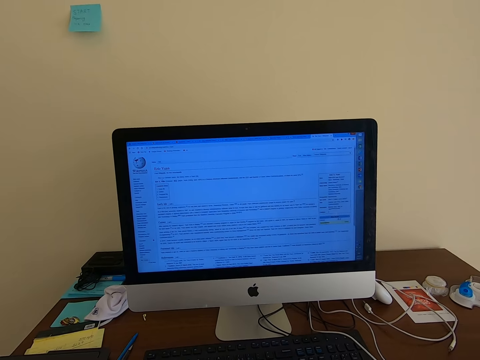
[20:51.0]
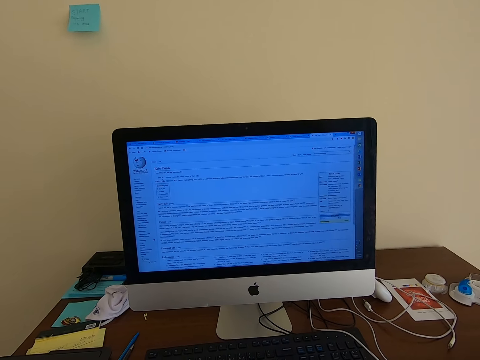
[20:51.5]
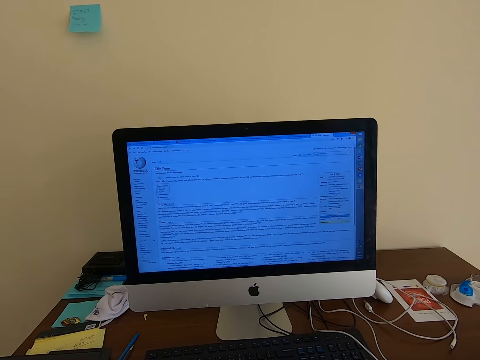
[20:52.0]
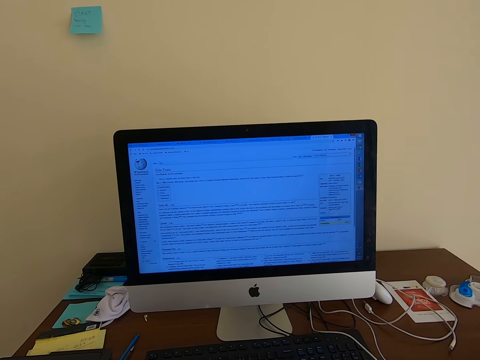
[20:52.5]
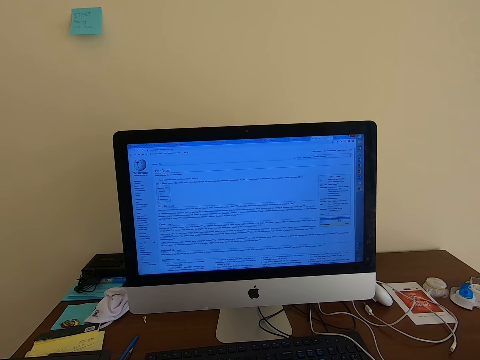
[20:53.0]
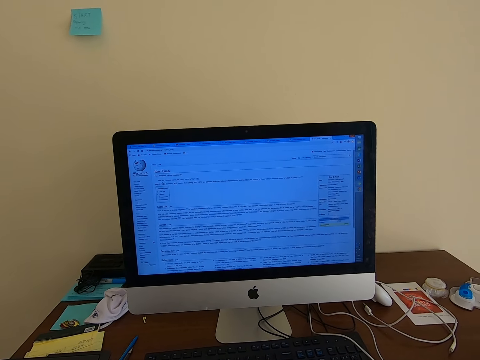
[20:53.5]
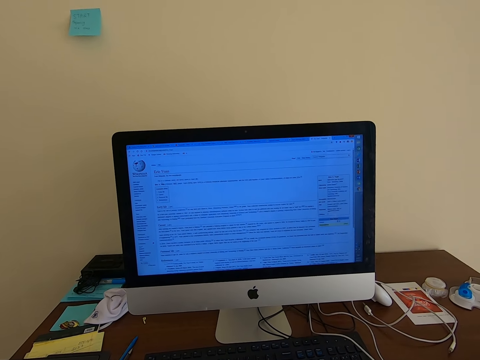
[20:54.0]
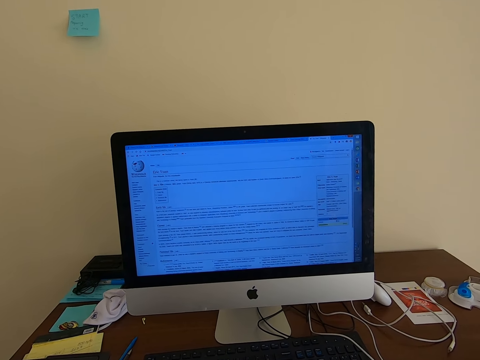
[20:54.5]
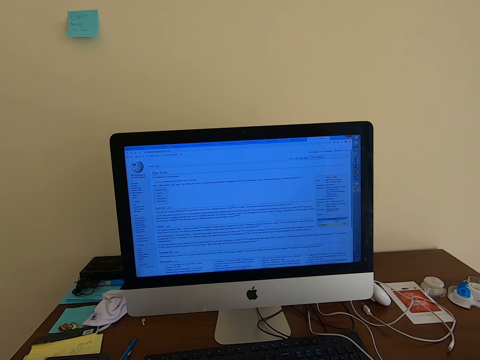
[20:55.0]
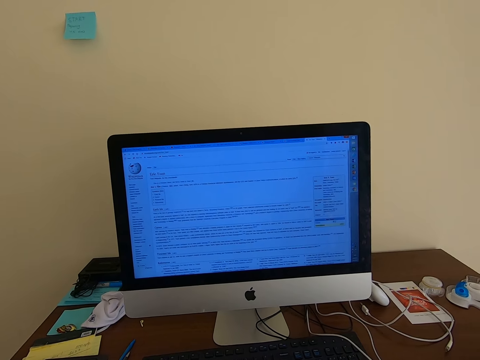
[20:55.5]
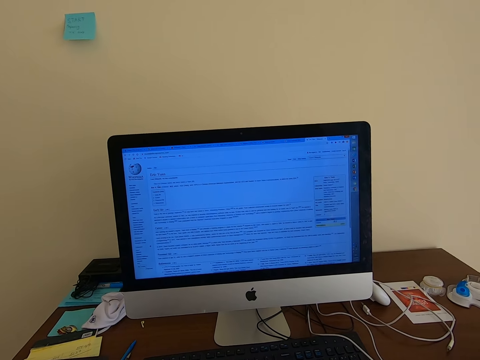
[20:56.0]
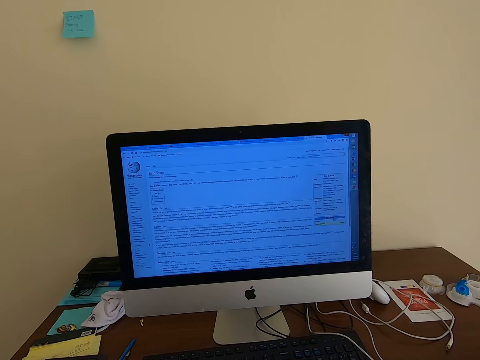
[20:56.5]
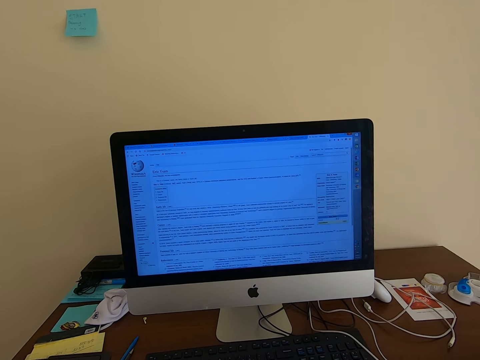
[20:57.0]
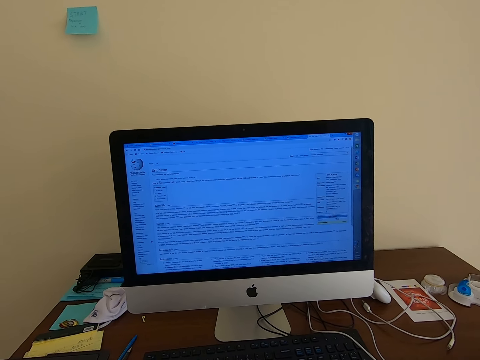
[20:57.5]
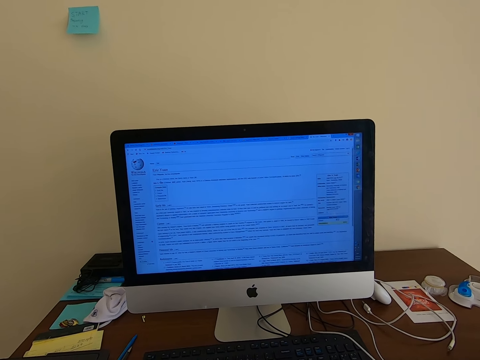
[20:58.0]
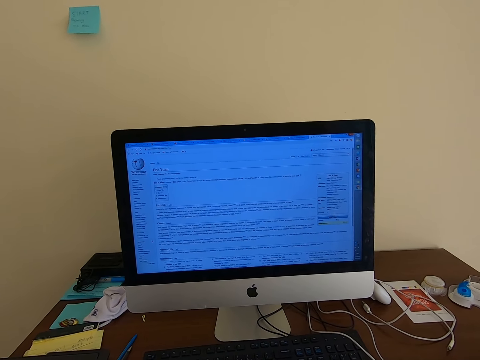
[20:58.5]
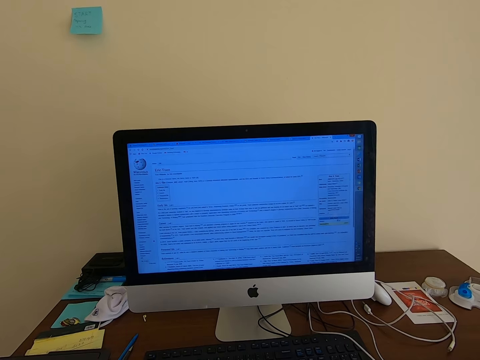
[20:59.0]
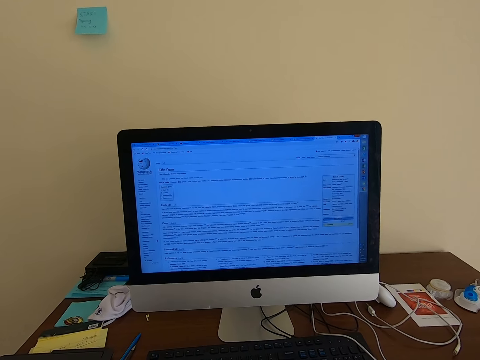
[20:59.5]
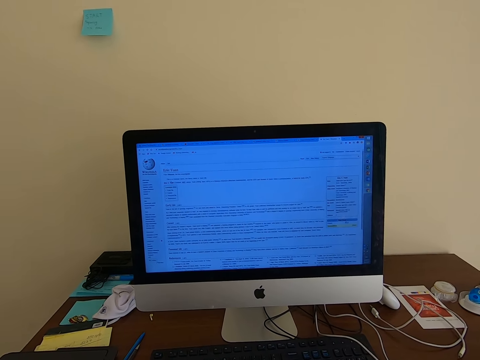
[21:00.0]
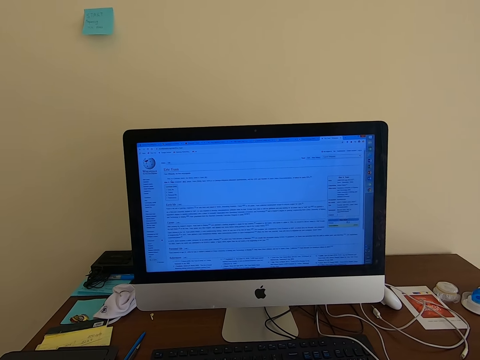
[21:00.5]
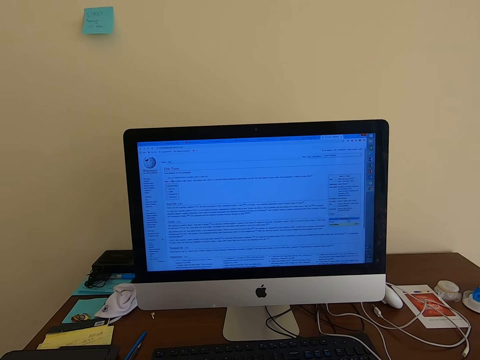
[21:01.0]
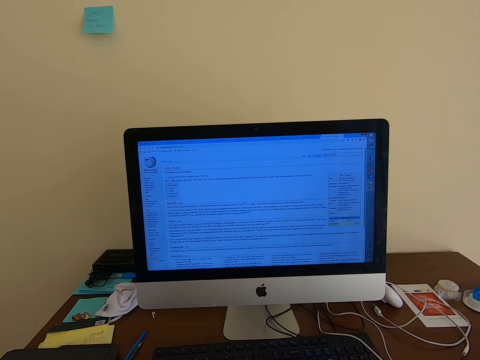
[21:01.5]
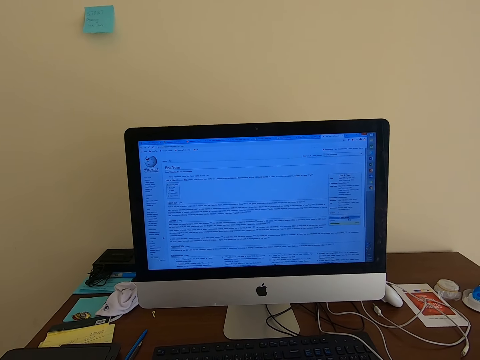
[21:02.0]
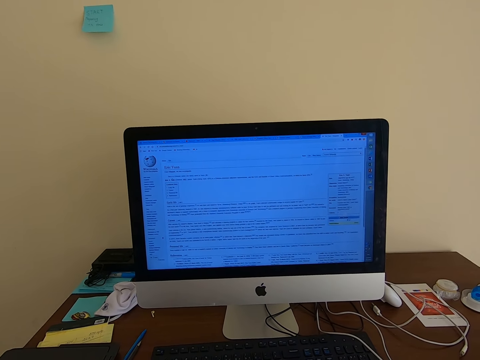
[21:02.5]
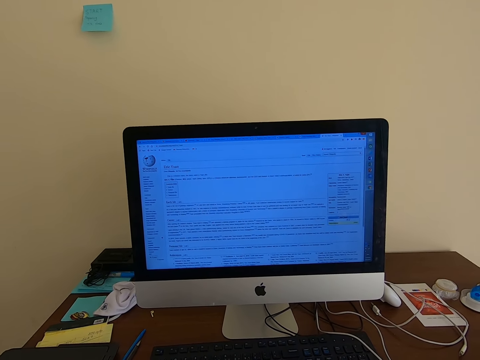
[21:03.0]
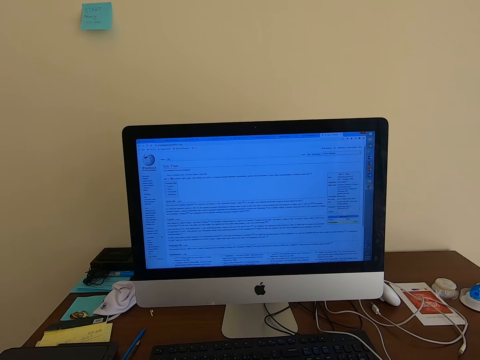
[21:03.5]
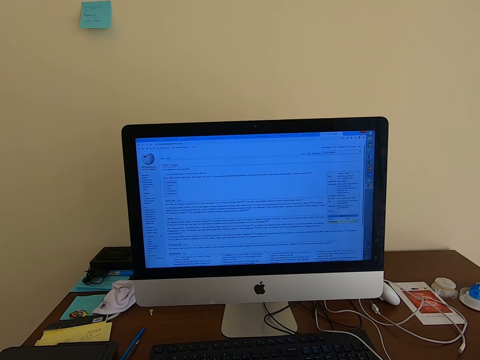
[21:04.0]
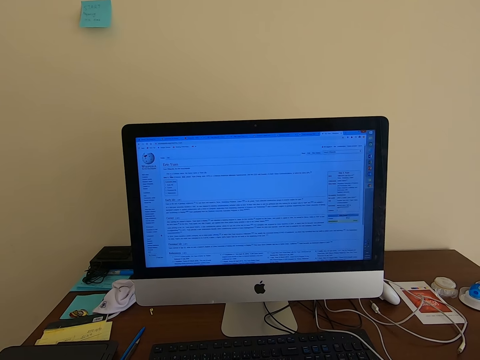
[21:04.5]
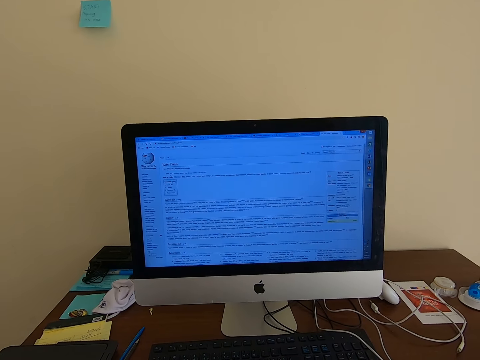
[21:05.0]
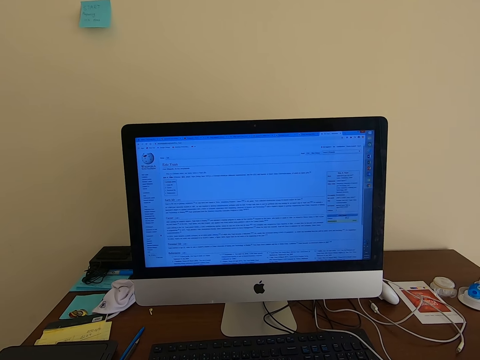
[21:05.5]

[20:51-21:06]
The camera wearer moves. They move again.

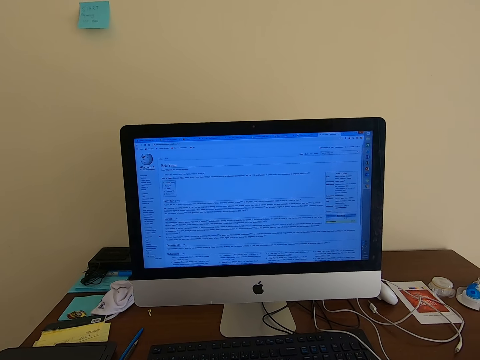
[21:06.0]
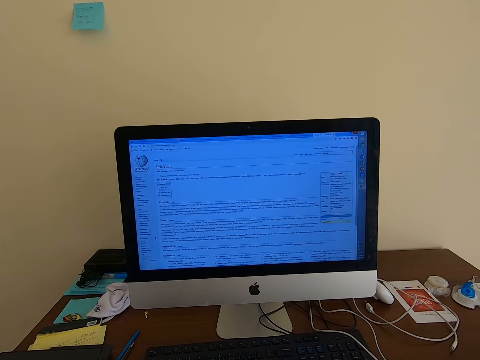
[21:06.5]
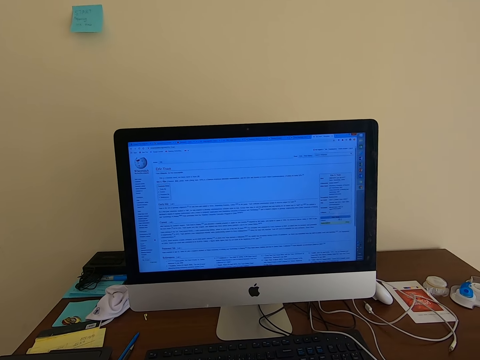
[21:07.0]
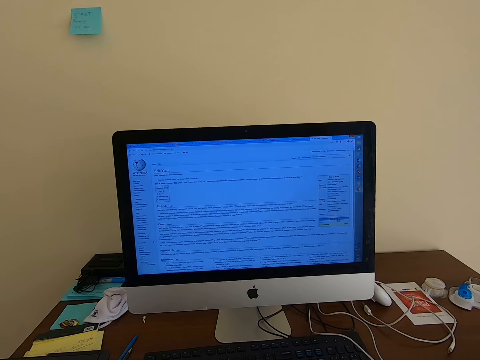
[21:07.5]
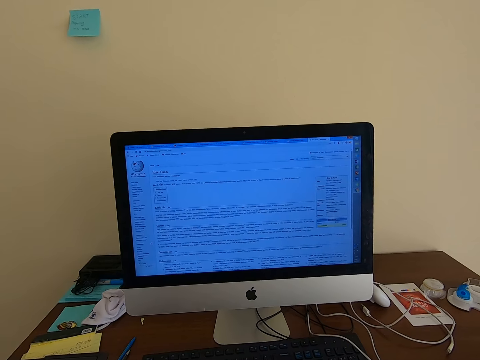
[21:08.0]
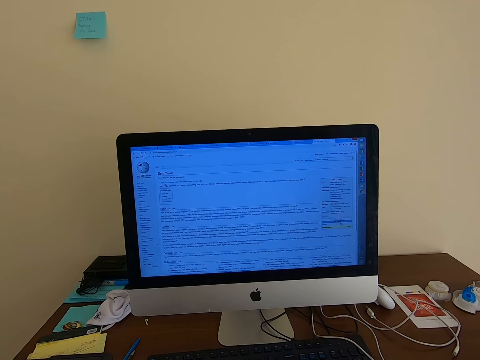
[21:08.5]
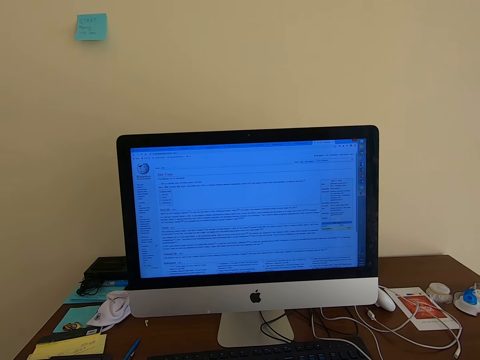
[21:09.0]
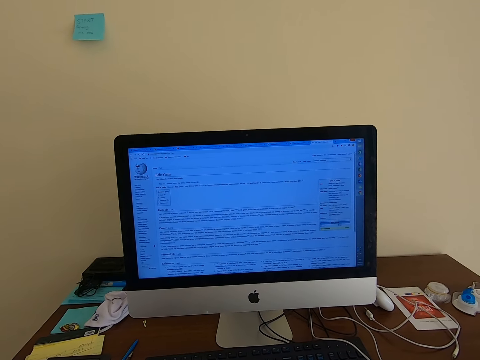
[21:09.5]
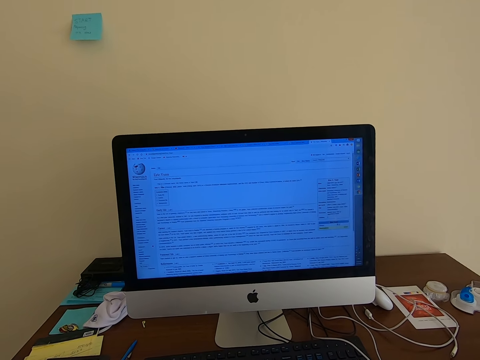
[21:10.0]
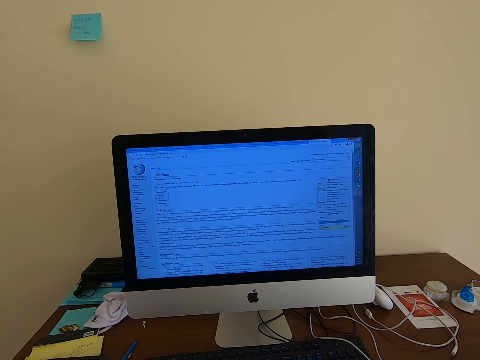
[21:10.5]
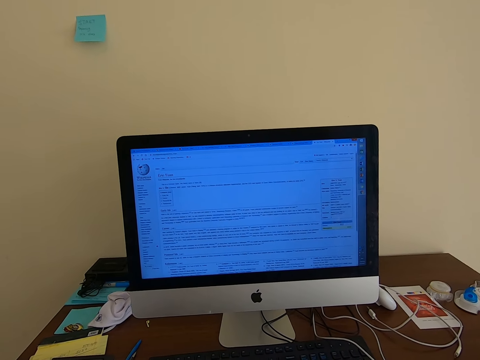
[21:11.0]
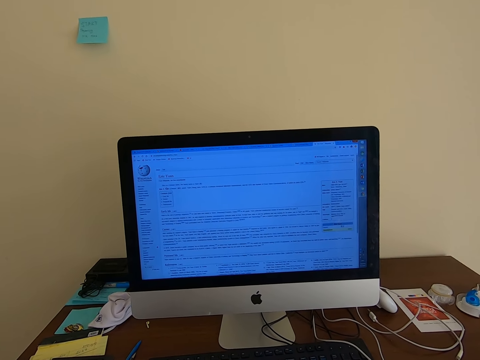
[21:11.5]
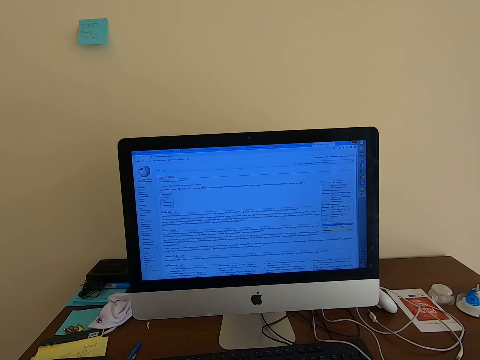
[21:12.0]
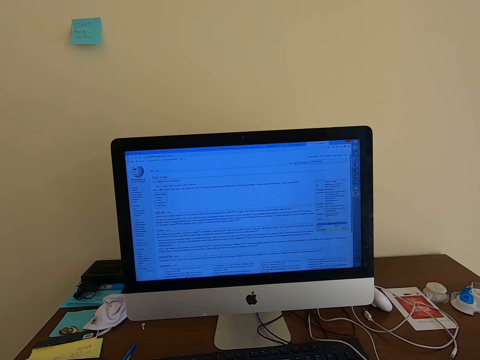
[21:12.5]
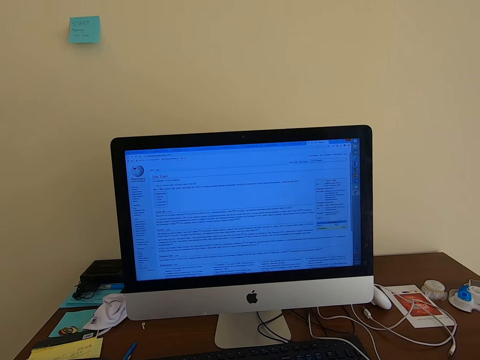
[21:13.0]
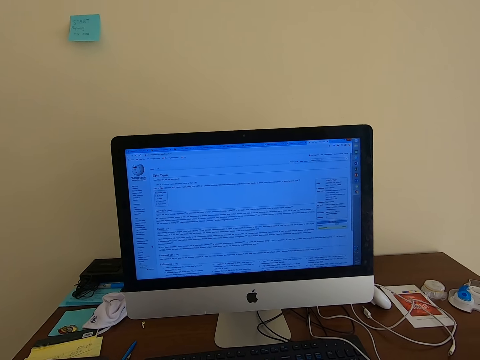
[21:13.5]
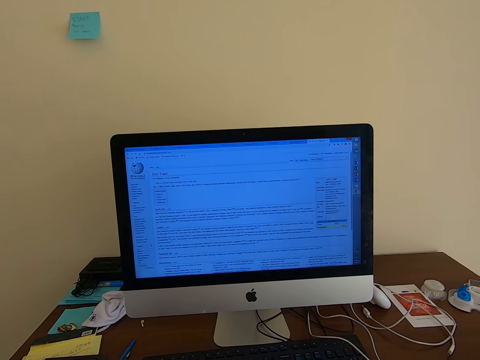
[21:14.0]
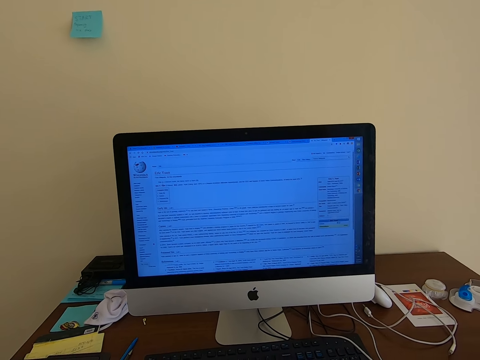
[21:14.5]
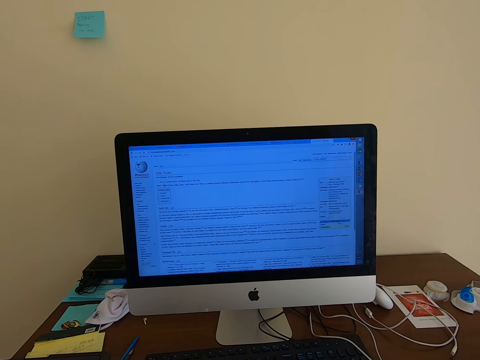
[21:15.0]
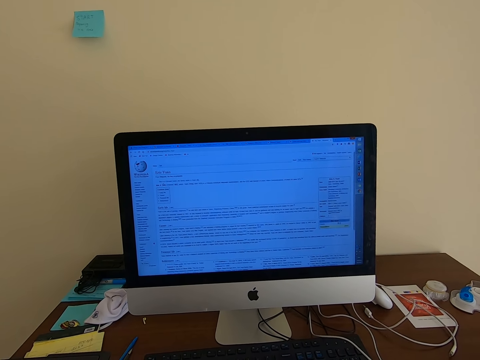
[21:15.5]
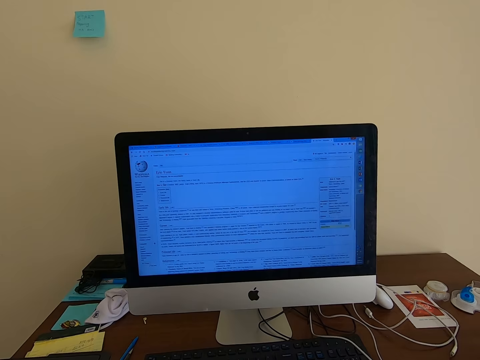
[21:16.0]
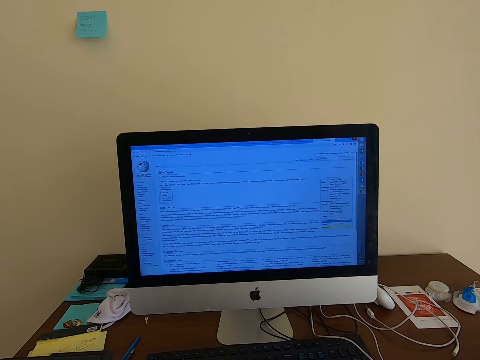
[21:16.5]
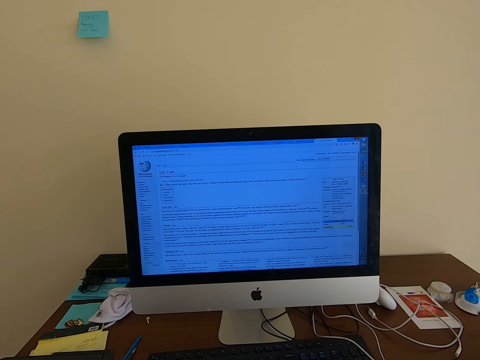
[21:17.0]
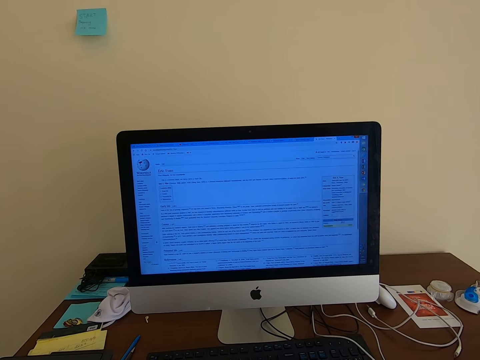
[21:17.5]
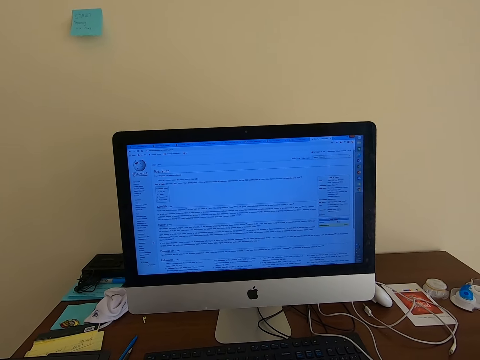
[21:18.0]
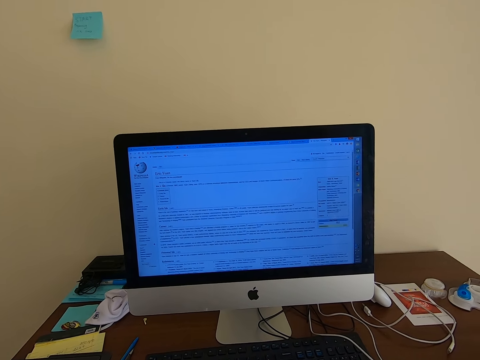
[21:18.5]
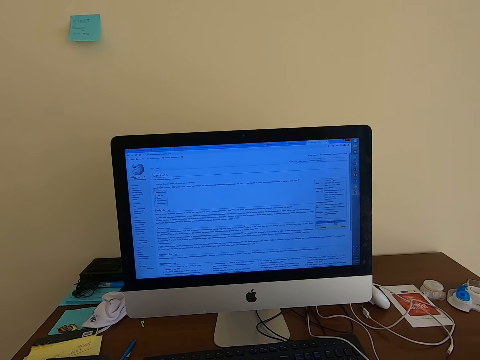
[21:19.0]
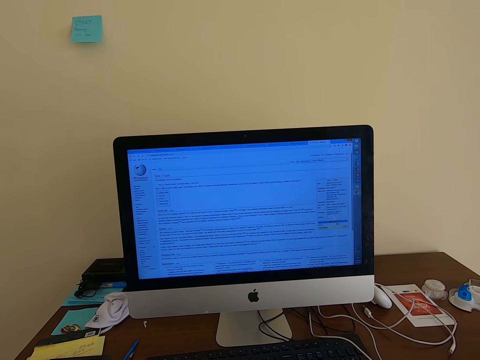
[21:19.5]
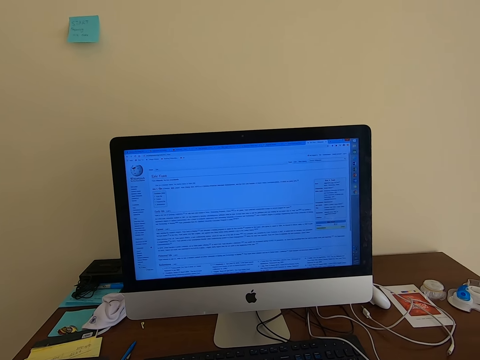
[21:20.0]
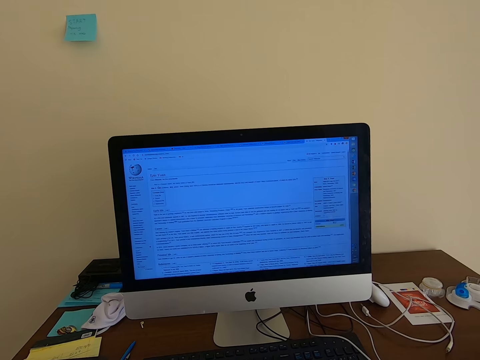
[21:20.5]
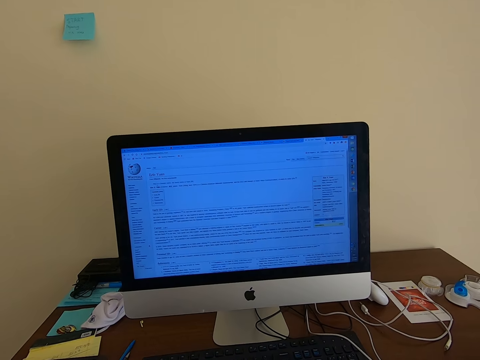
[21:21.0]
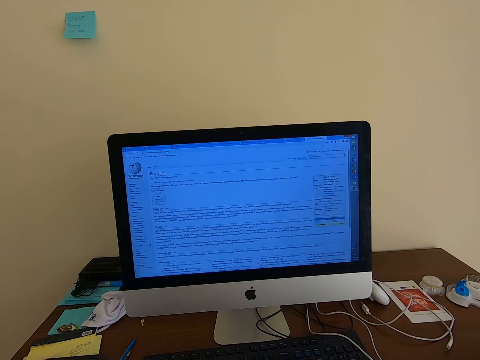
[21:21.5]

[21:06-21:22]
The camera wearer moves. They move again.
